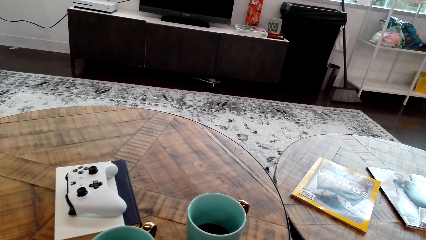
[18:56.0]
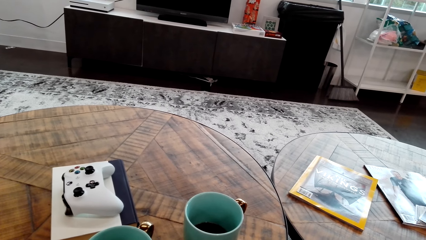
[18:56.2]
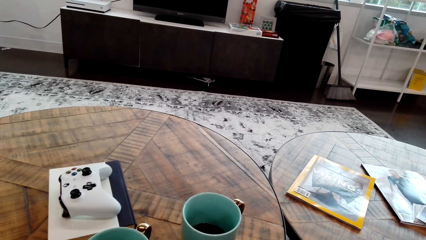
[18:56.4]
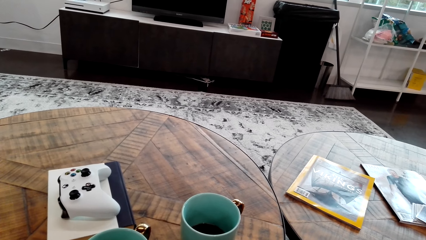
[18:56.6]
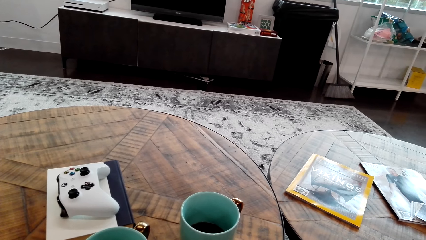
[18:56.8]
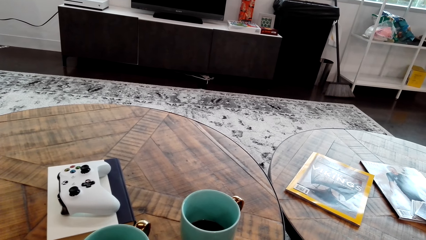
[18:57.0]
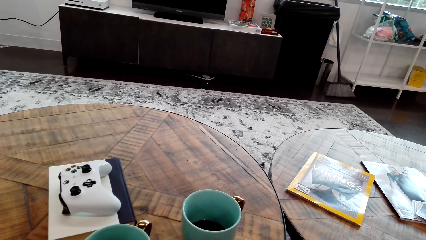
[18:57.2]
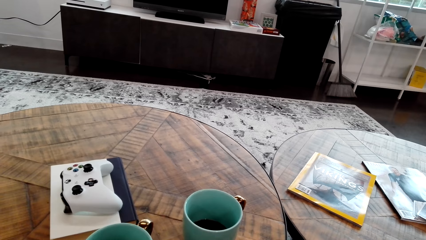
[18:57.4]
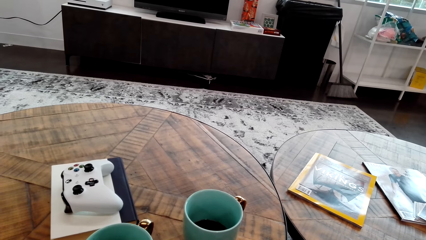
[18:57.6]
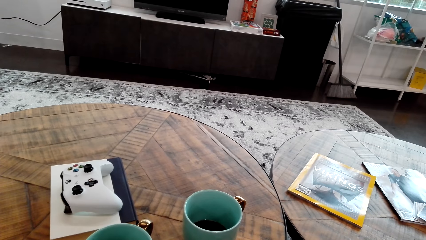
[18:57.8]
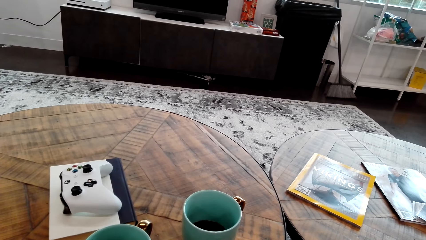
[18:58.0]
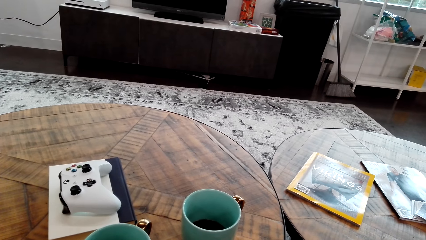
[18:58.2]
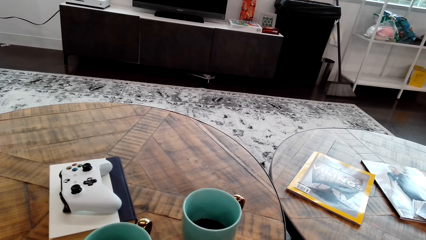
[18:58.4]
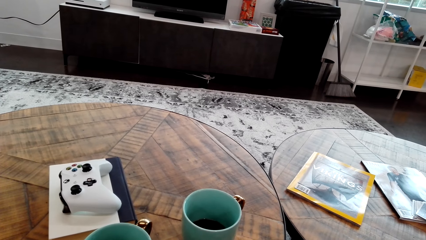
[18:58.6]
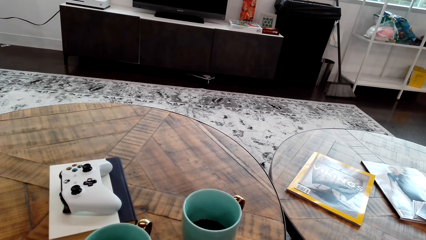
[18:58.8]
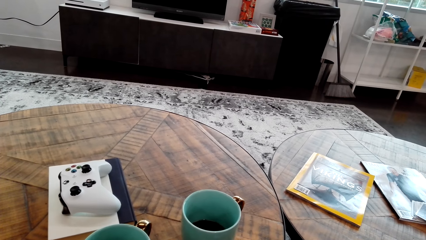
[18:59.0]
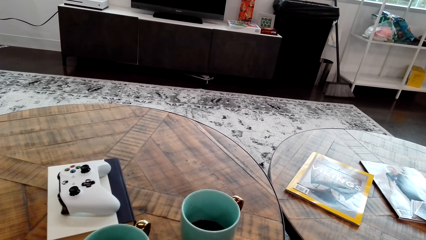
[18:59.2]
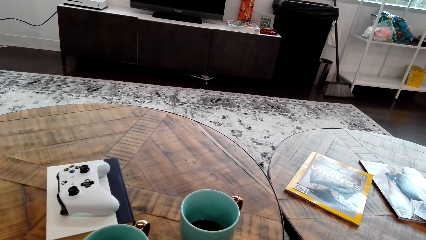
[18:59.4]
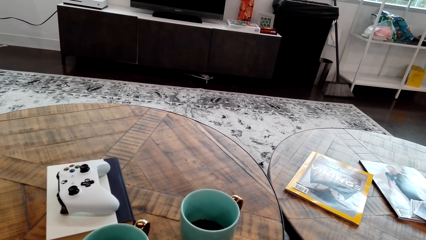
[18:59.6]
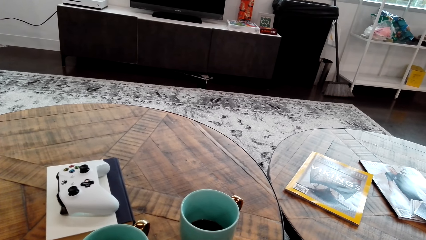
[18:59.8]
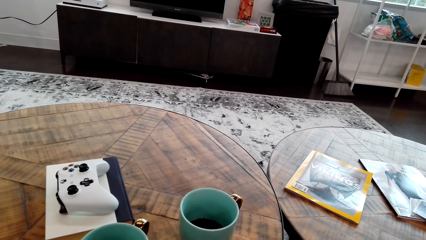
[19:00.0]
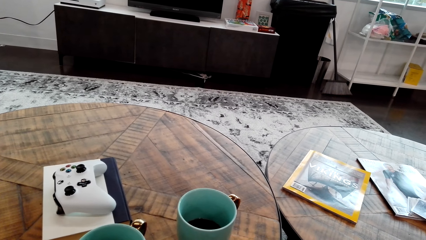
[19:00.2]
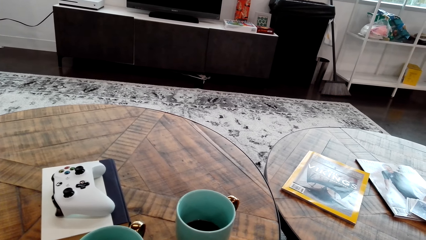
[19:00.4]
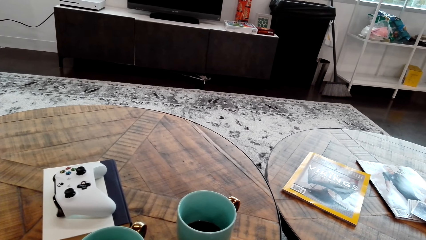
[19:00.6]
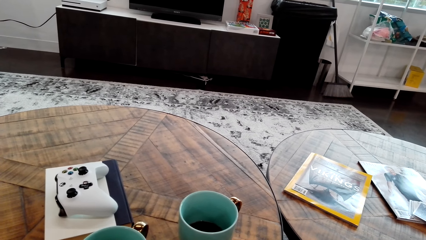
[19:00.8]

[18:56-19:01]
The camera wearer stares at the cards.

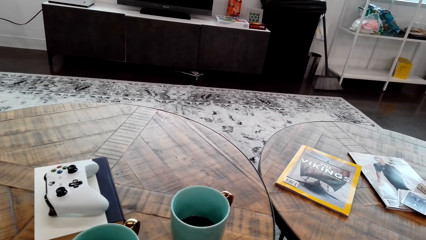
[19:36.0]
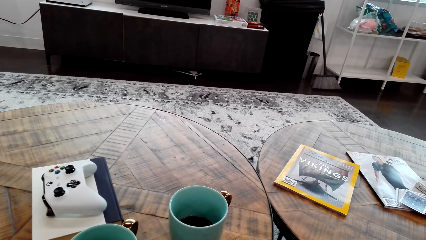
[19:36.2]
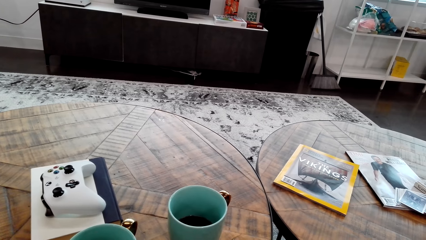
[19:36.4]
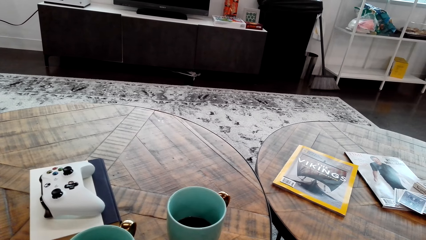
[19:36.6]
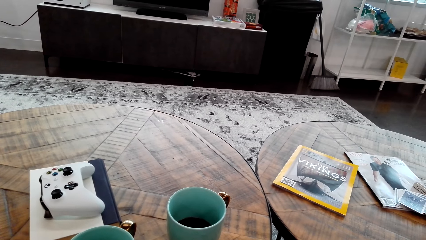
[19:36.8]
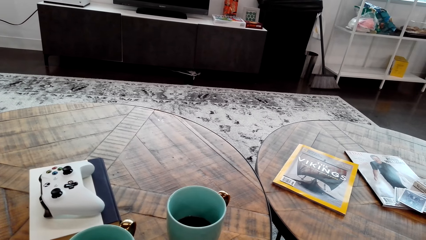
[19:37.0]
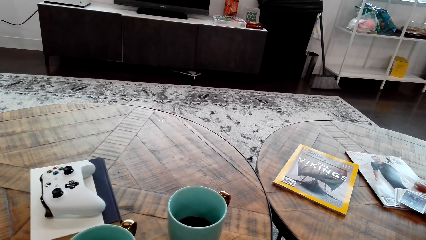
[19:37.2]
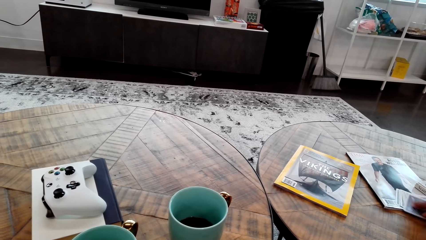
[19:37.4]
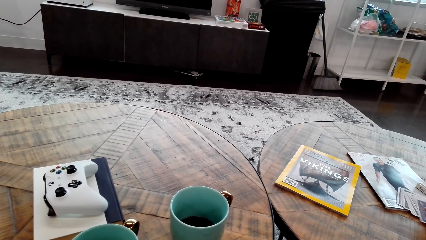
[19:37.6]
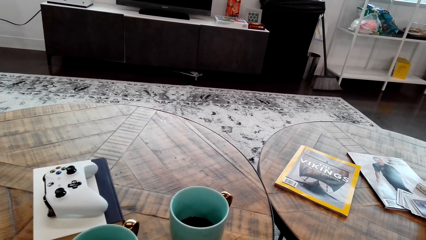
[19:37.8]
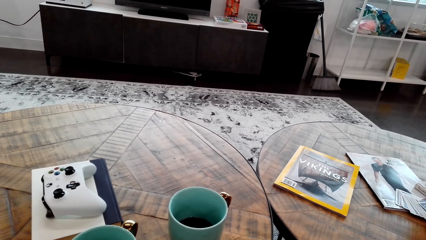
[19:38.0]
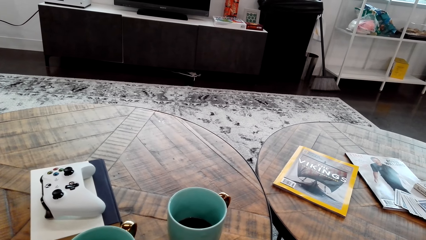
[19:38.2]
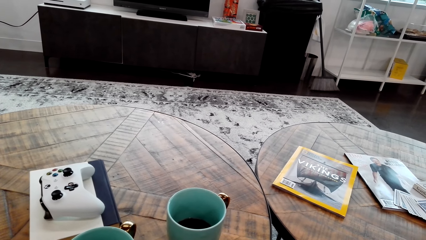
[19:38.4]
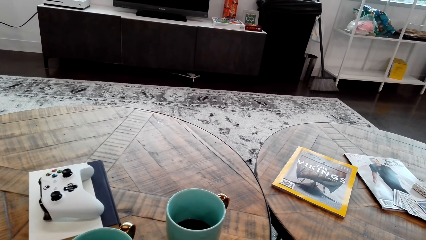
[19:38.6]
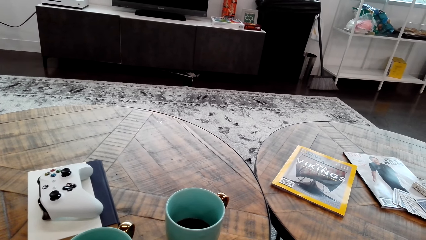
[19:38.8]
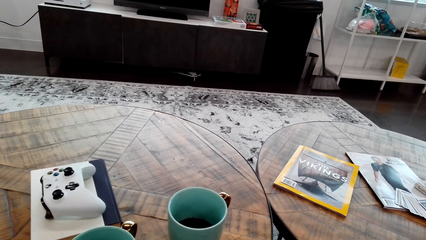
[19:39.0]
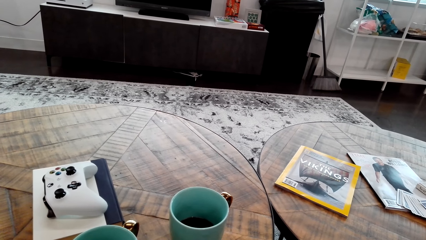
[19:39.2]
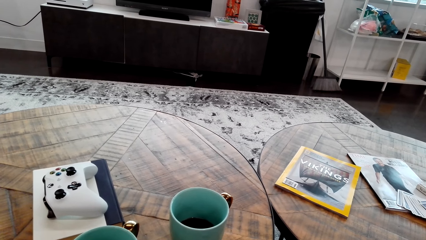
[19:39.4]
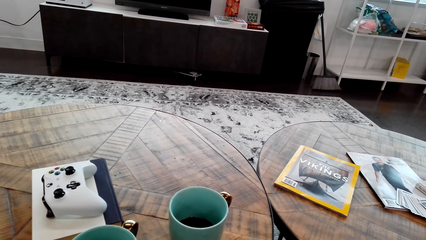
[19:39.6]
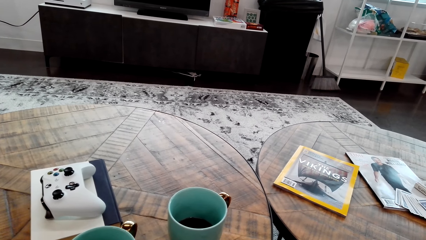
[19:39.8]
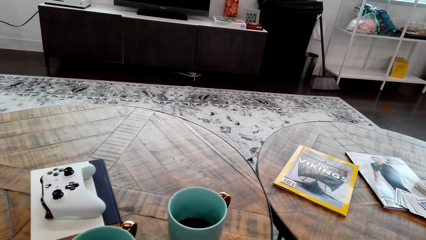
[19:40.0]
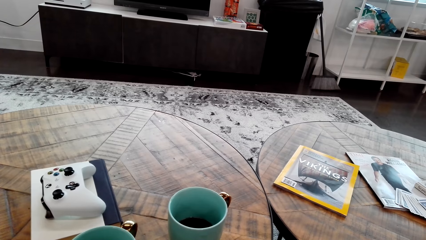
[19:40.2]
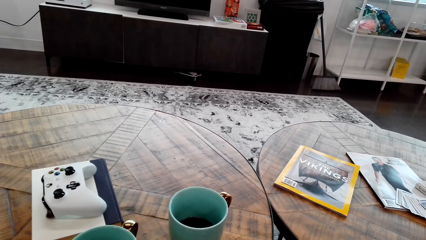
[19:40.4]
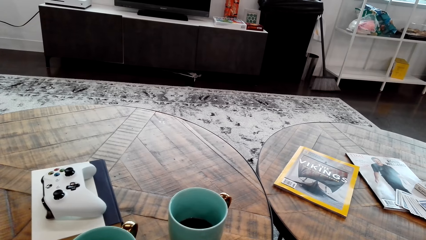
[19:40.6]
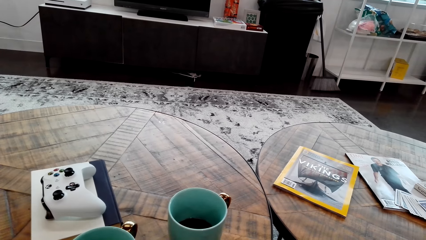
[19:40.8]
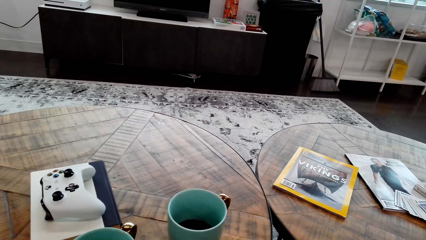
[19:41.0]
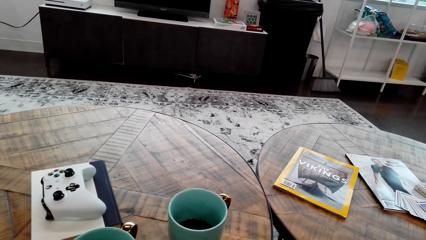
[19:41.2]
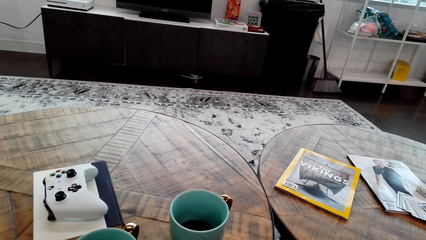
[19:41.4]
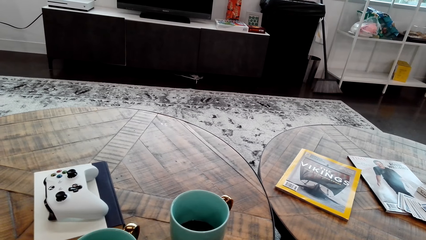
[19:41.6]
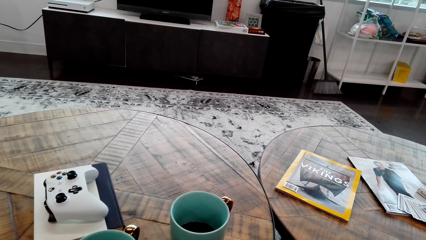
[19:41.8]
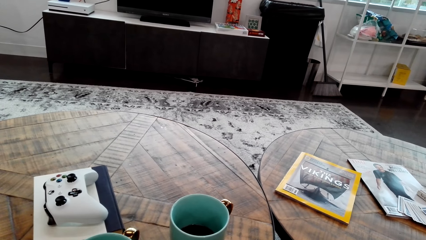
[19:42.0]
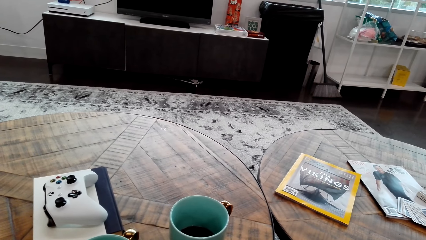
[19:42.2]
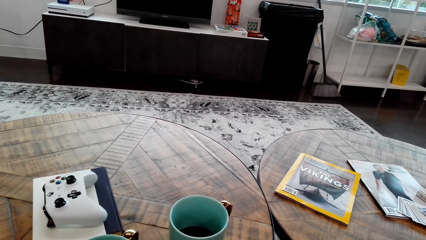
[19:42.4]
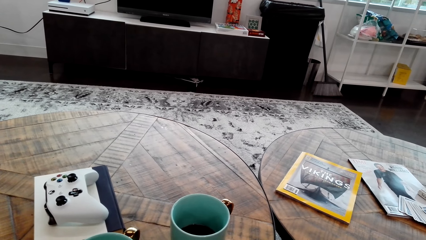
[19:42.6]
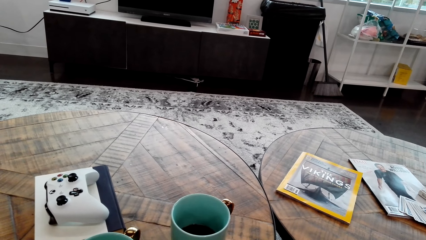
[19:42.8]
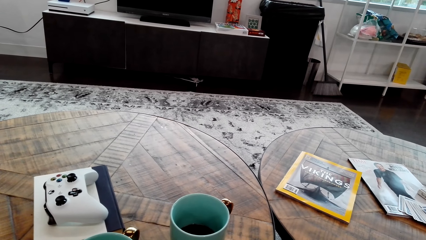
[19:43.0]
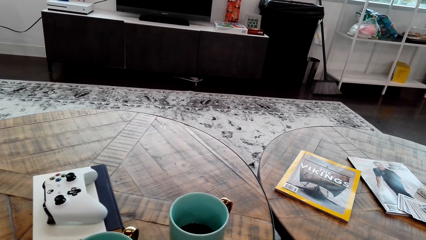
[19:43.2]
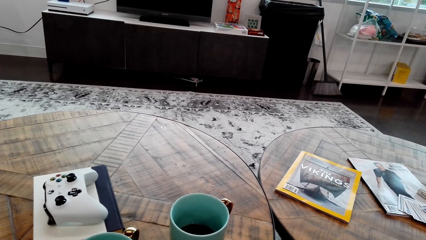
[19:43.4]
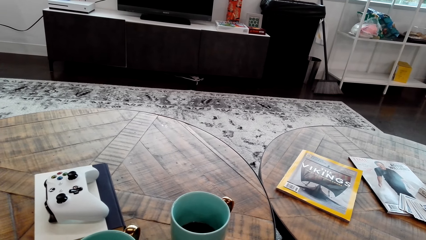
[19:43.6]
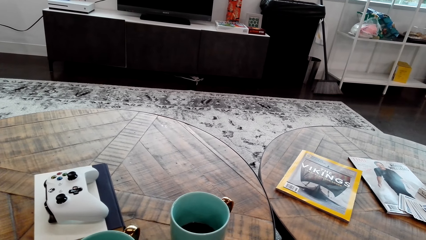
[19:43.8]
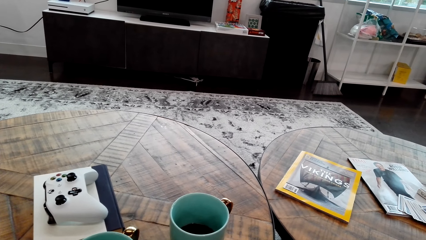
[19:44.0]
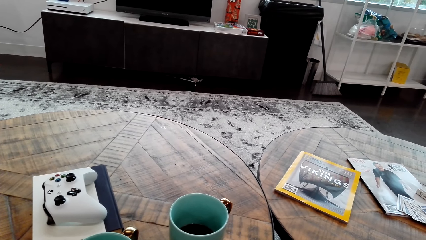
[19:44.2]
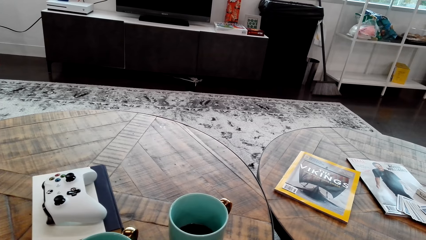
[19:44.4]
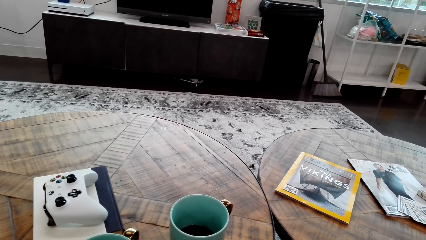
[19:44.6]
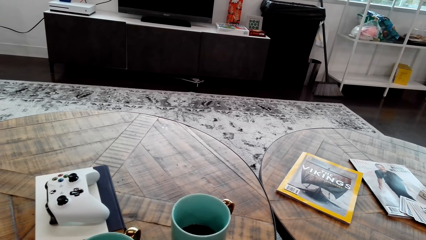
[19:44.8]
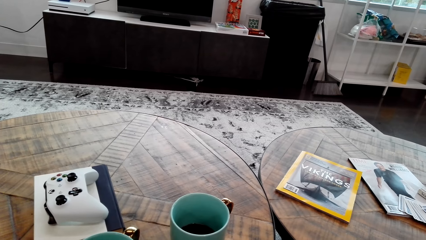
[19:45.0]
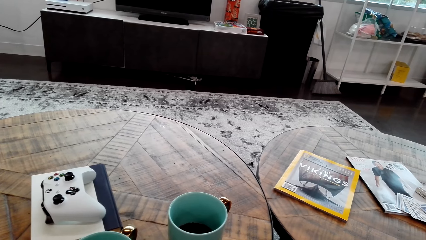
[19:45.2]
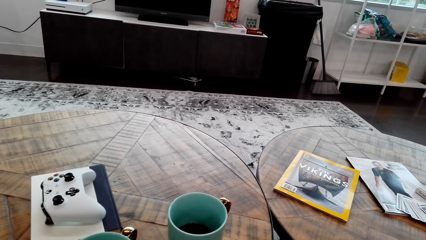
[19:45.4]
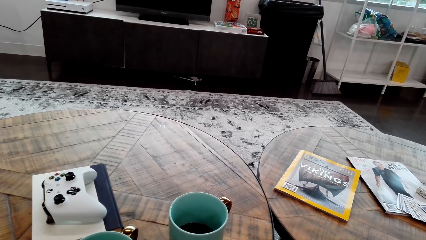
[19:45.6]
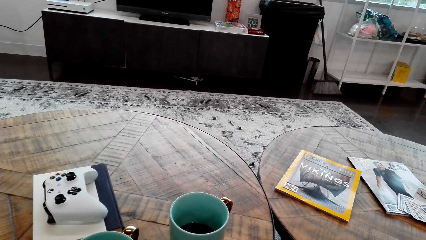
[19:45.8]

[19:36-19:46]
A person picks a card. The camera wearer shuffles the cards.
